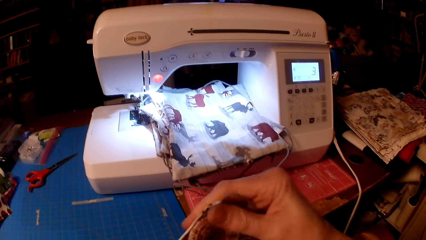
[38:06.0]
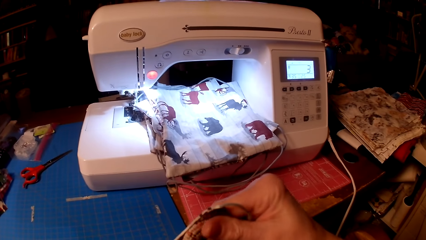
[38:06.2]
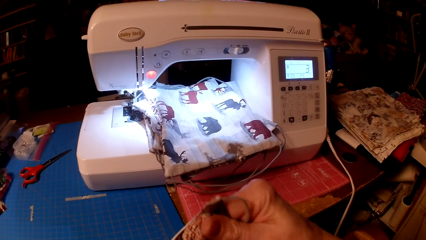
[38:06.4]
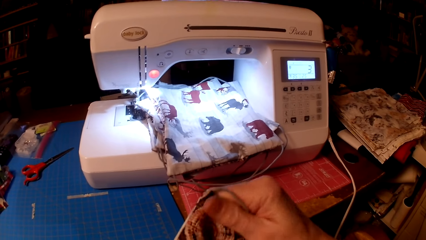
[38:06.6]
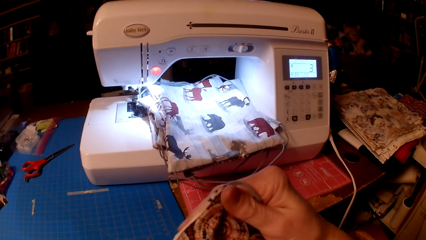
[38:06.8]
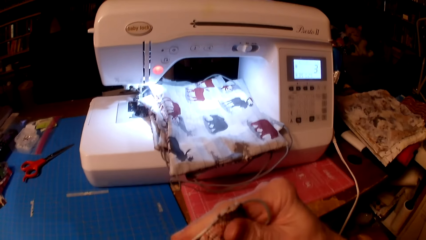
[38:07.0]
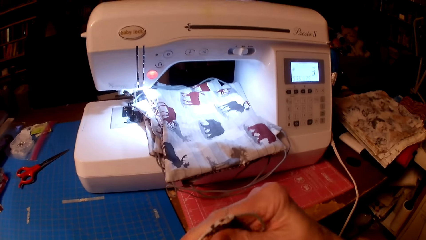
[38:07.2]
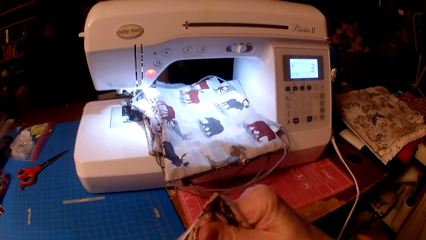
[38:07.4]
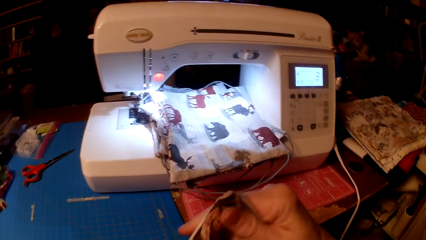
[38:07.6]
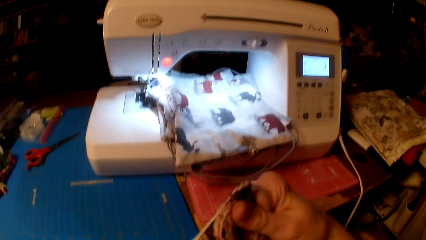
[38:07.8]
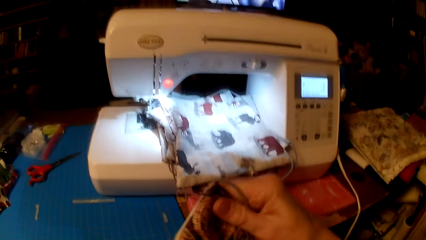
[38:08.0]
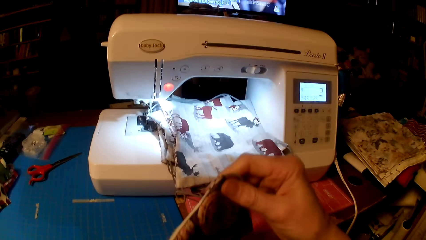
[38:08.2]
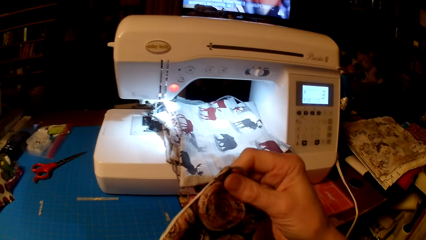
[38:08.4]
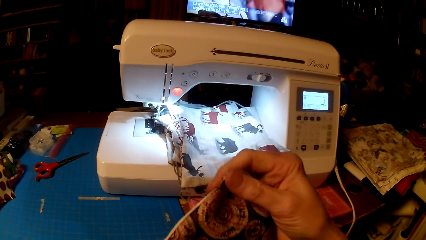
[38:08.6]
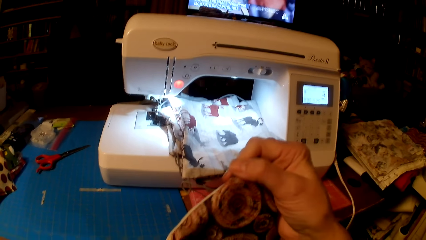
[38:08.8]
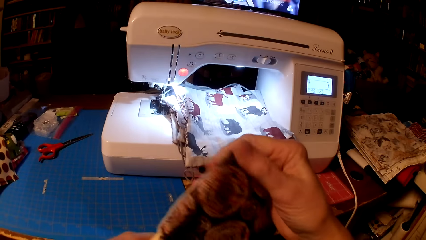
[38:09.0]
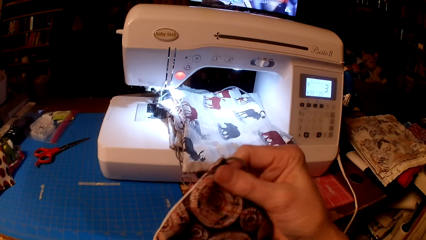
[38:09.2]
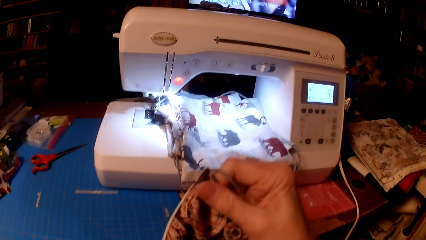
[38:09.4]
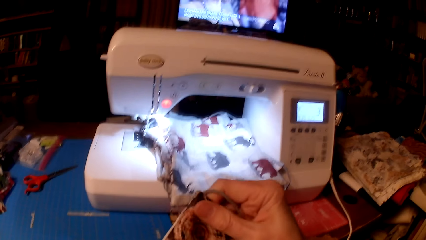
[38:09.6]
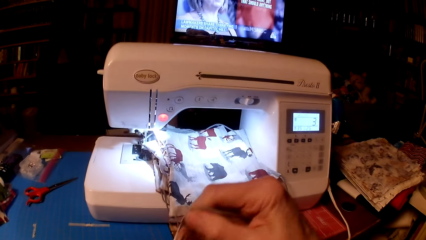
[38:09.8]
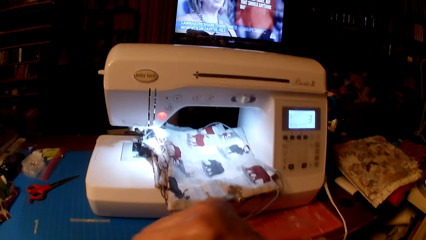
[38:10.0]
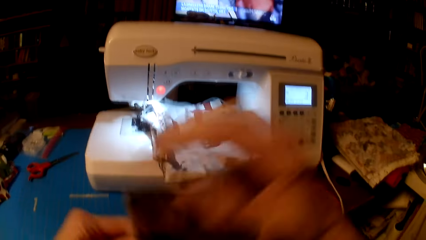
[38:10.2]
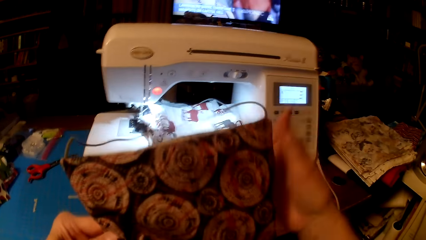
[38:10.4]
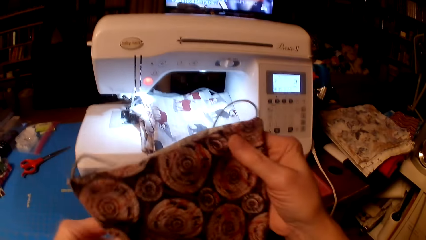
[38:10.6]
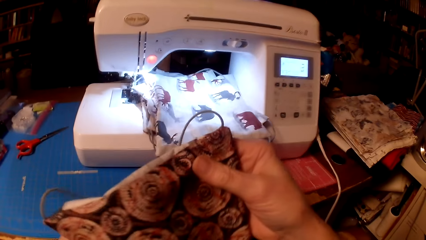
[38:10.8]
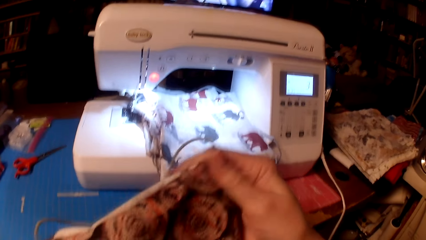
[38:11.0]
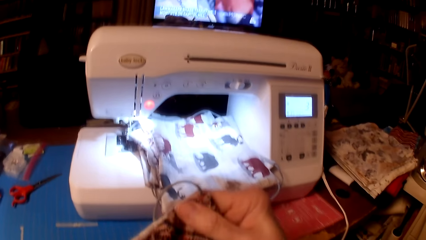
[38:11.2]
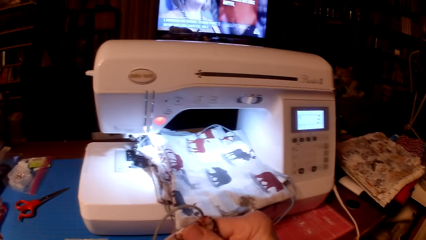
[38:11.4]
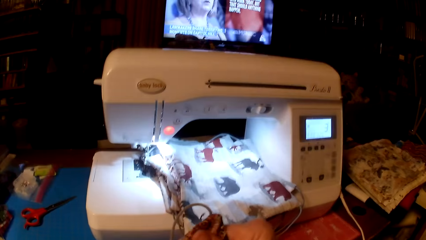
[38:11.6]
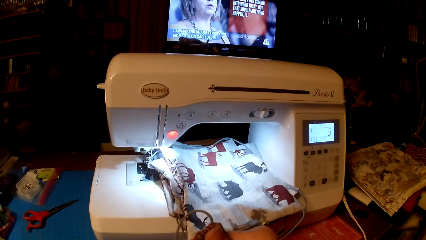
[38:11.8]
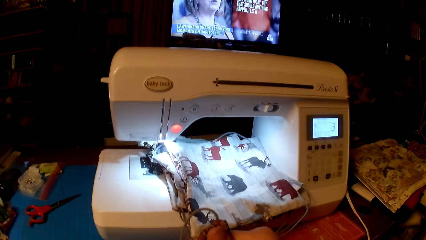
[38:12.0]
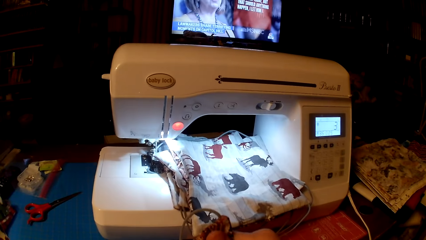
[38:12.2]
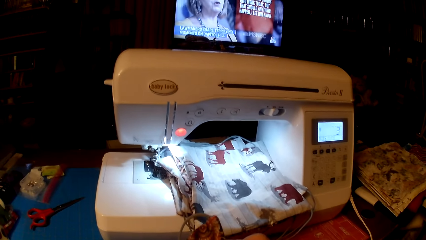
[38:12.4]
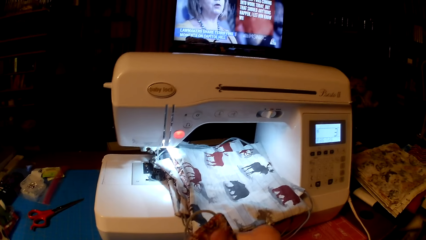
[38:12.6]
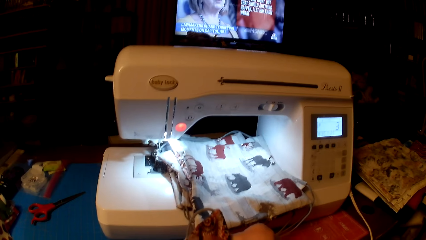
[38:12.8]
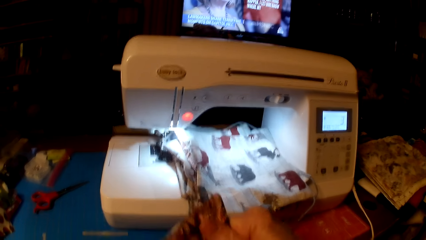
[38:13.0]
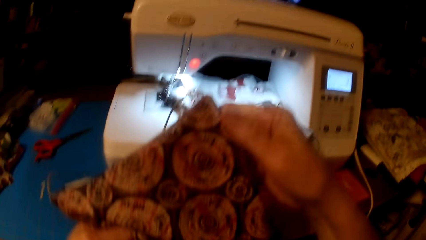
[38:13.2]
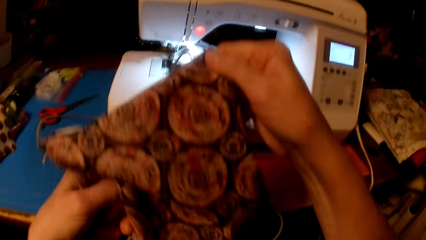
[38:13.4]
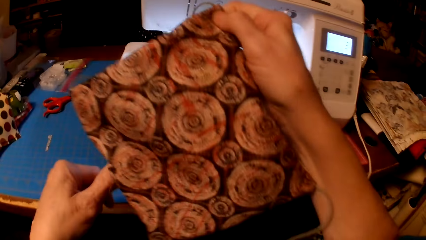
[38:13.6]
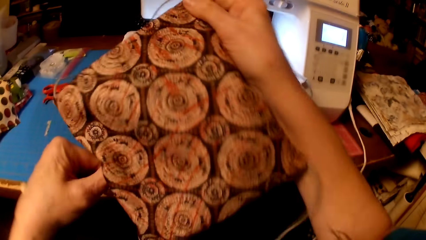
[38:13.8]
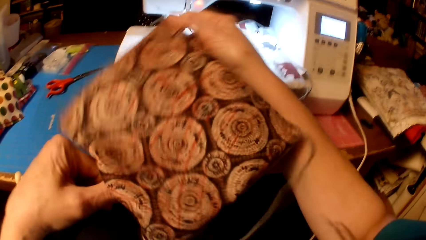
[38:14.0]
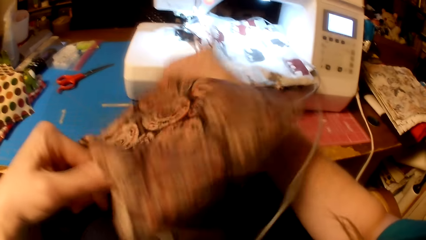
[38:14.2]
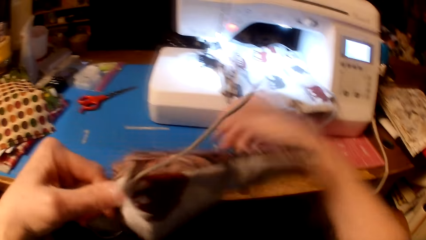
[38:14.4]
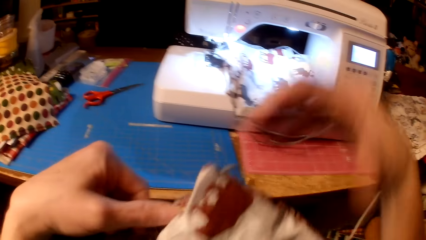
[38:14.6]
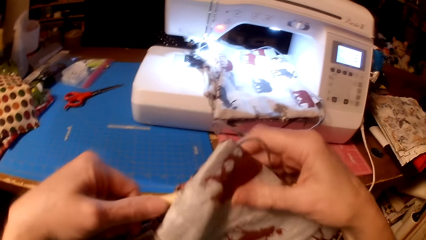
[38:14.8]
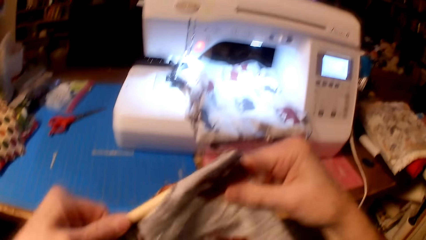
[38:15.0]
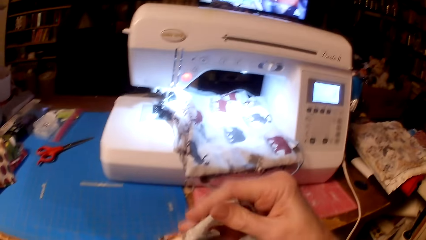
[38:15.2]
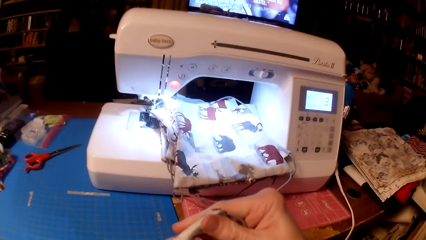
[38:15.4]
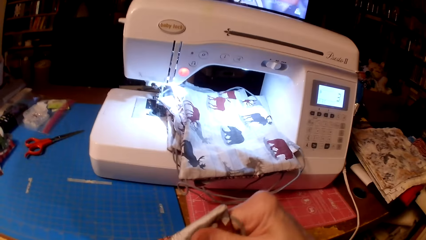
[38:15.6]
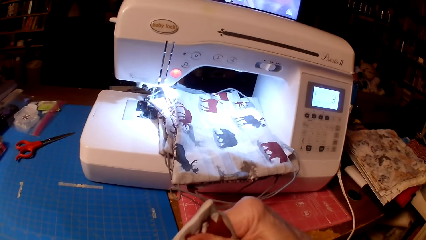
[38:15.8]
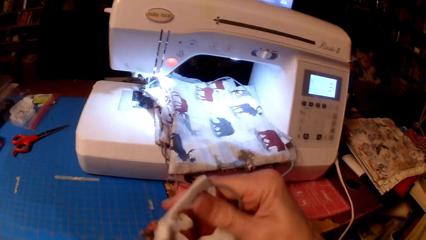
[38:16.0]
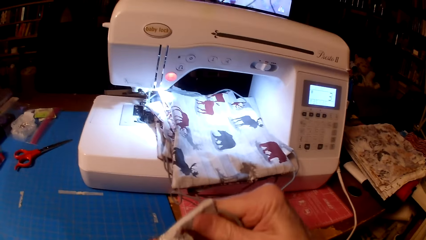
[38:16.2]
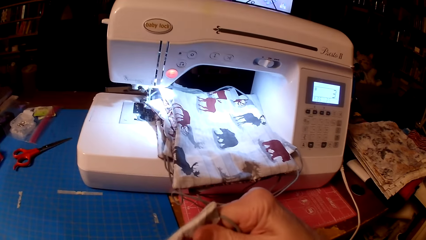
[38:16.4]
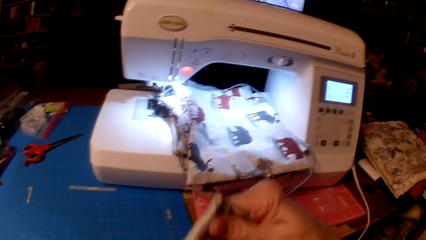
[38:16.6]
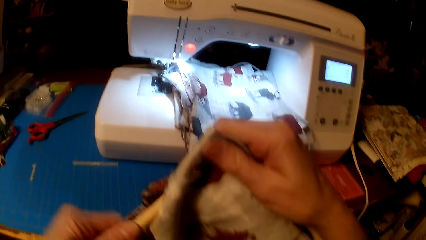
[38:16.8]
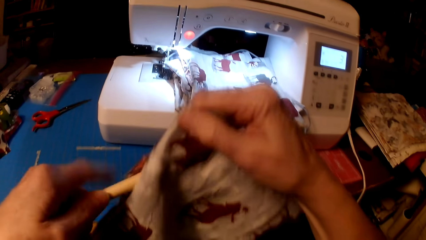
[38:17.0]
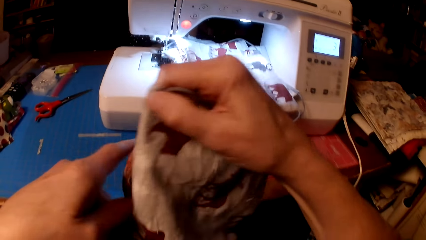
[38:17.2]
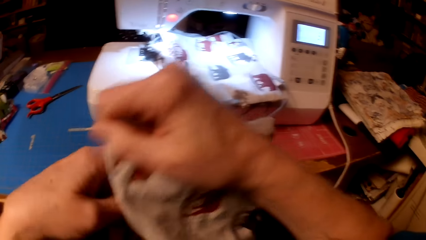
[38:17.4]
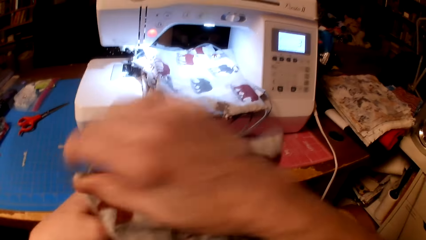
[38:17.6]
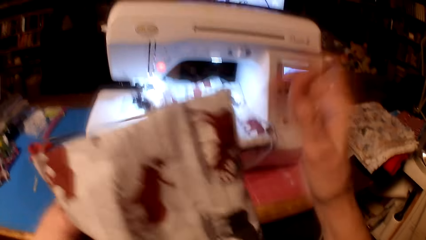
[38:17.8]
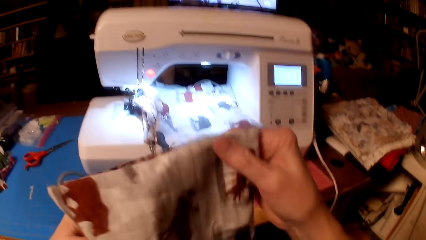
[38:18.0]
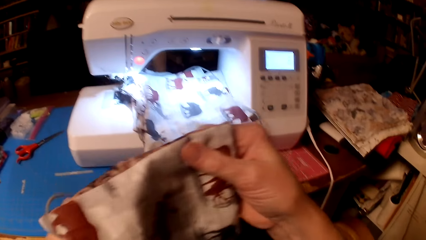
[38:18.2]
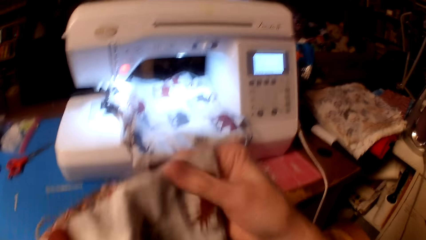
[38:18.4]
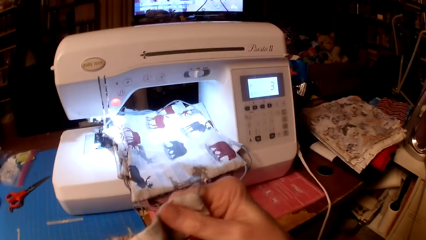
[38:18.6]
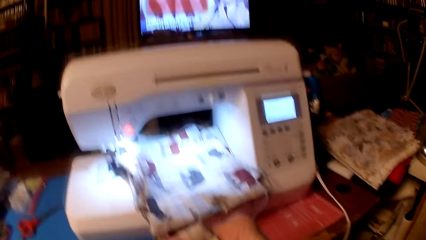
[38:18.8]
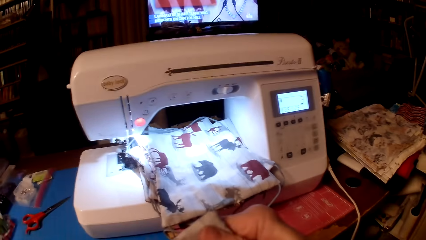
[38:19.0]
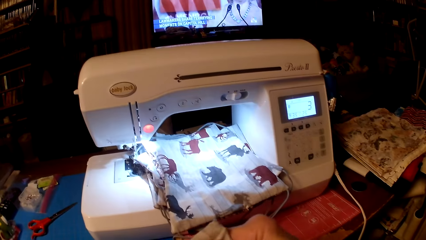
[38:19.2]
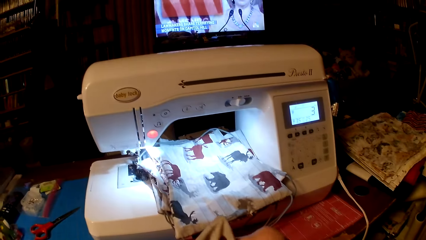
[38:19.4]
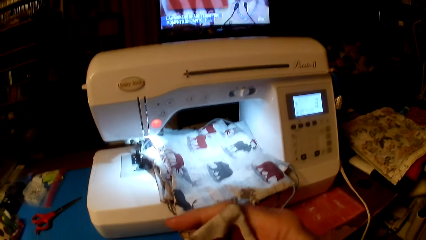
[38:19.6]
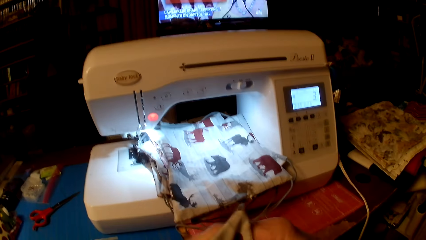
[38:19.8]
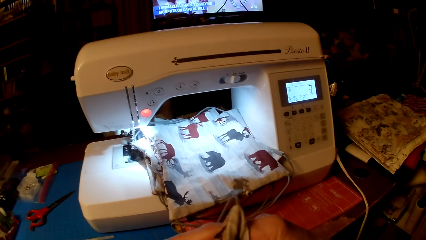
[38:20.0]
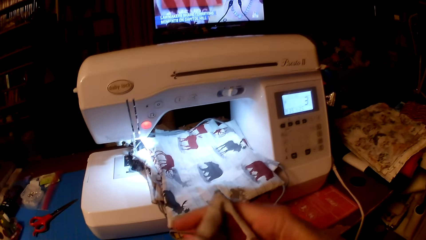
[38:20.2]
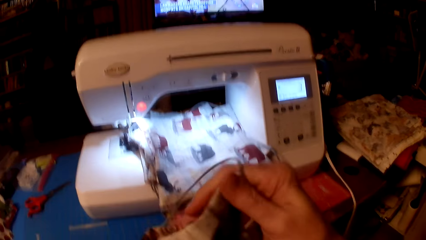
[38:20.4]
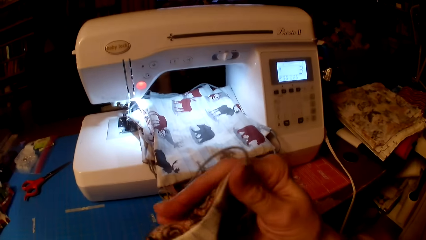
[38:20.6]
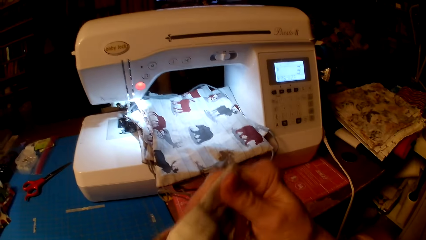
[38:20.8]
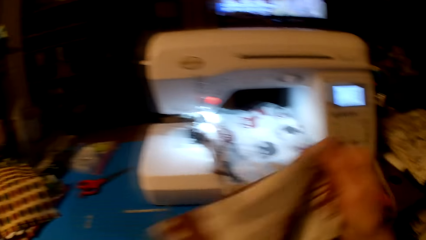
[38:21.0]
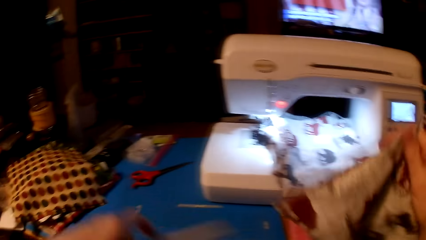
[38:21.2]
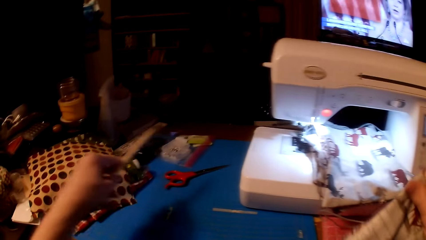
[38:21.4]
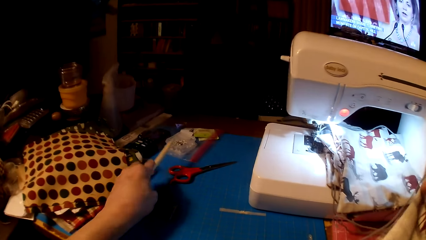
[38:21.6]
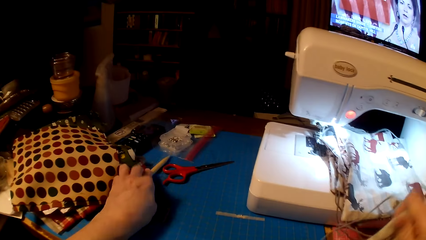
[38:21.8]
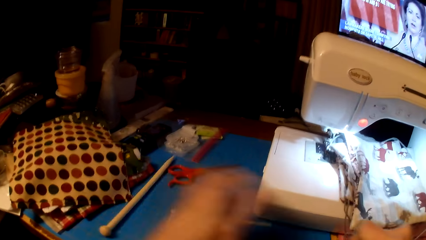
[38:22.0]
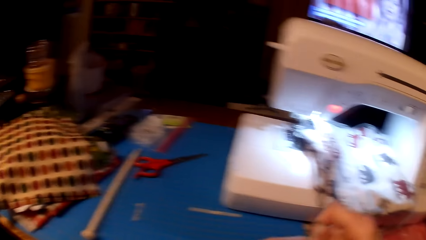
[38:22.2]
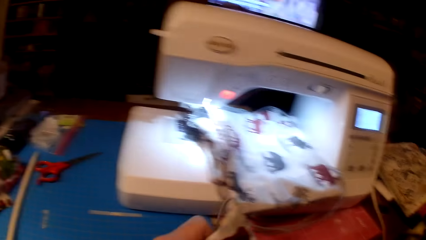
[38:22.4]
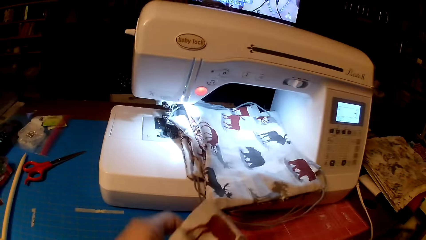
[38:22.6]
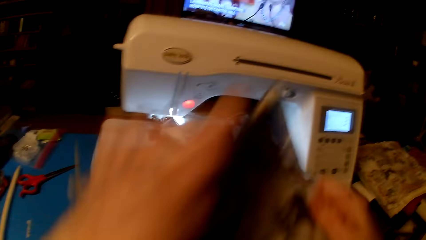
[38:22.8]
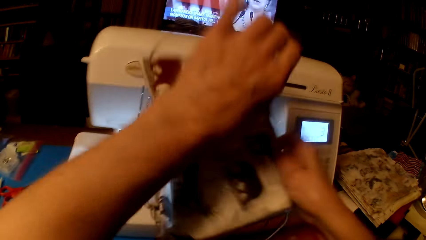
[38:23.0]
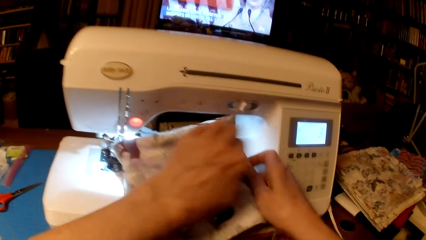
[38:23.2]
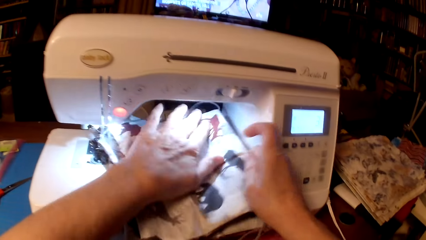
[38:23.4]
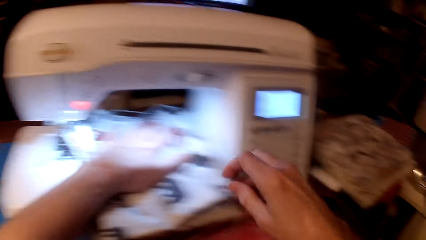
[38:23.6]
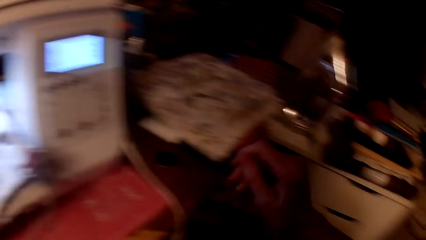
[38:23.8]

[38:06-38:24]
The camera wearer straightens the pillow cushions with a stick. They drop the wooden stick on the table. They put a piece of cloth on the sewing machine.
